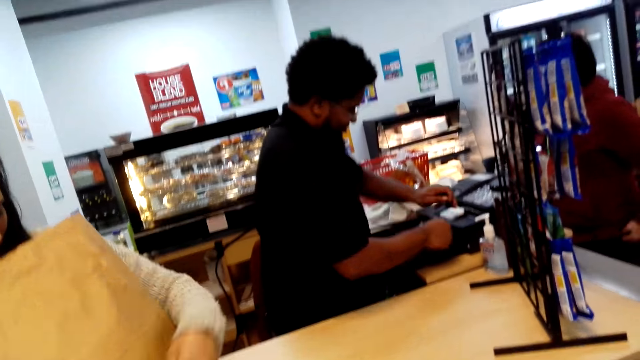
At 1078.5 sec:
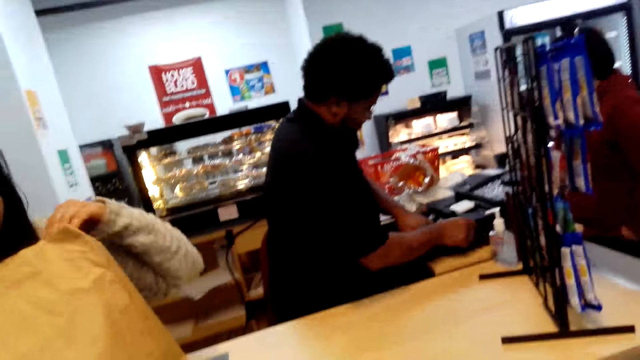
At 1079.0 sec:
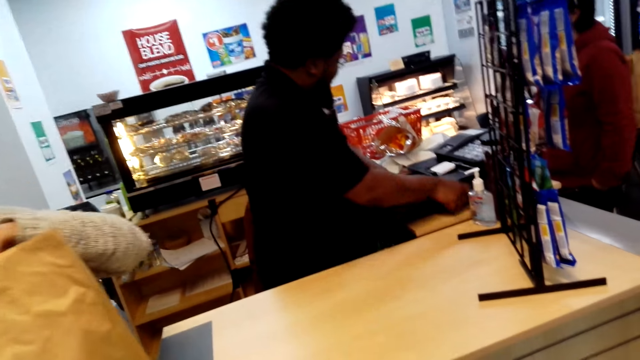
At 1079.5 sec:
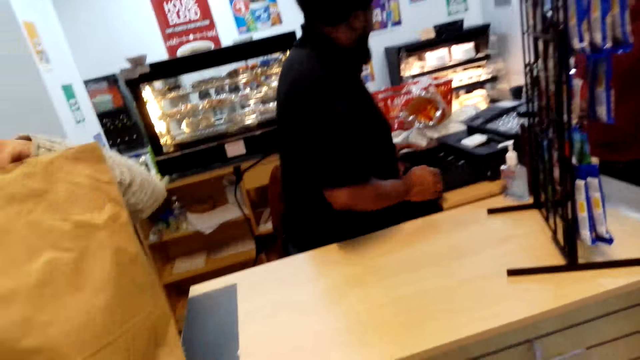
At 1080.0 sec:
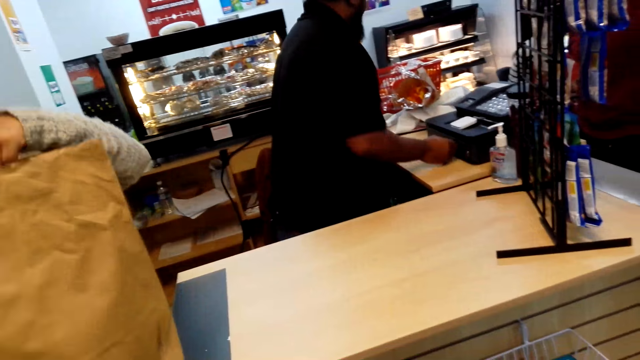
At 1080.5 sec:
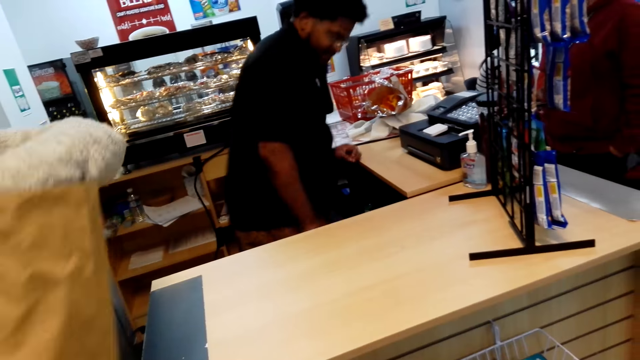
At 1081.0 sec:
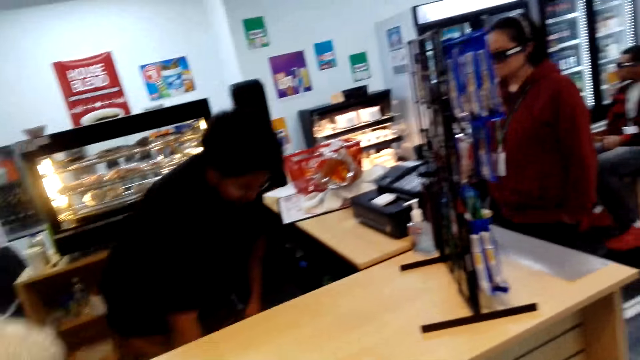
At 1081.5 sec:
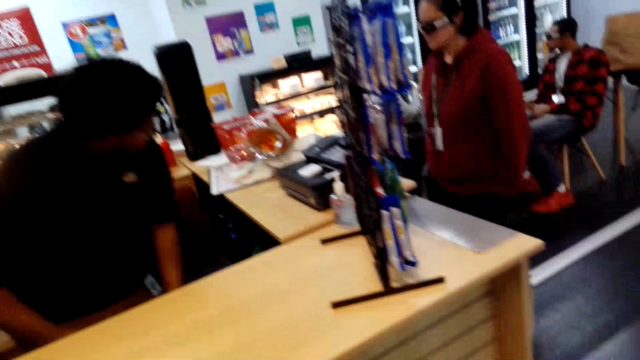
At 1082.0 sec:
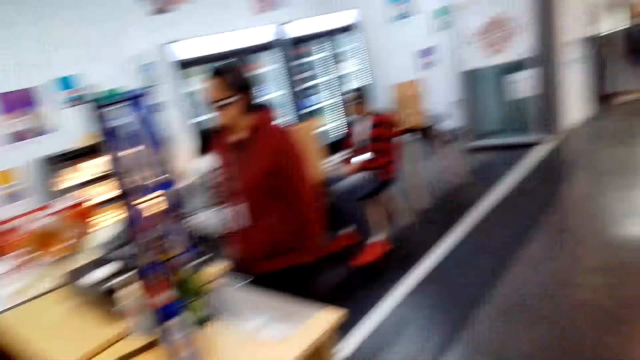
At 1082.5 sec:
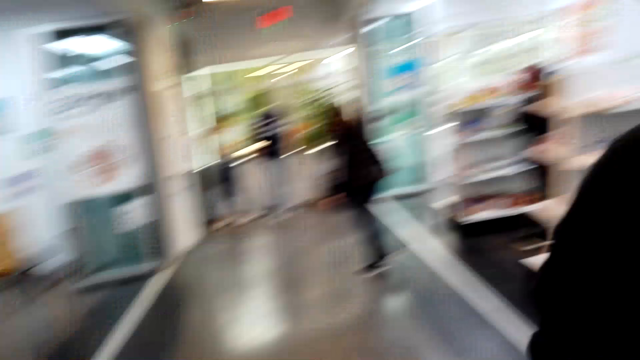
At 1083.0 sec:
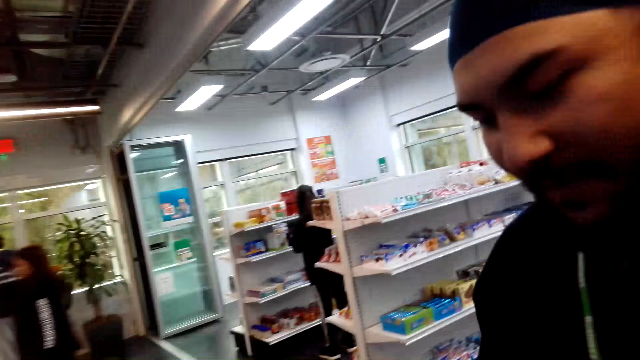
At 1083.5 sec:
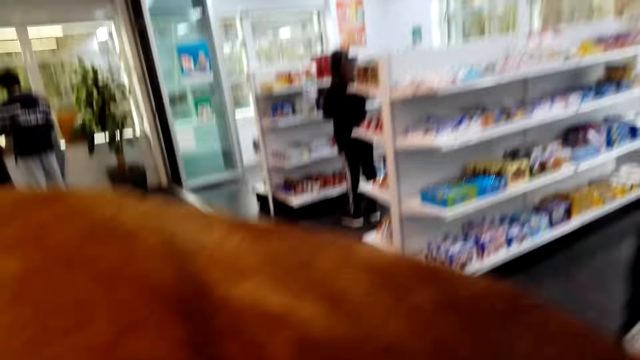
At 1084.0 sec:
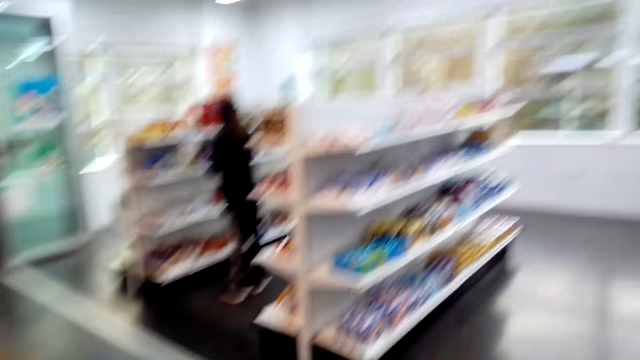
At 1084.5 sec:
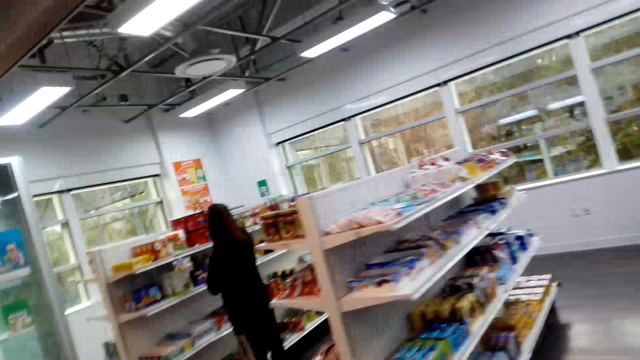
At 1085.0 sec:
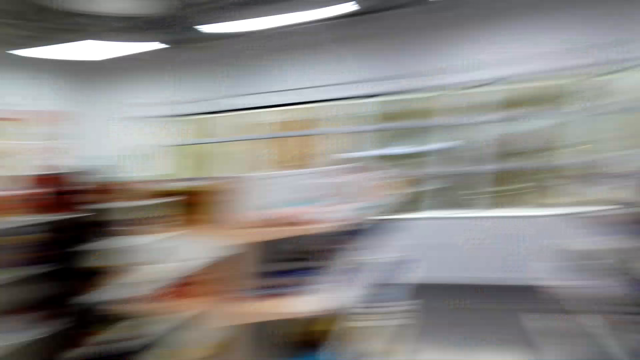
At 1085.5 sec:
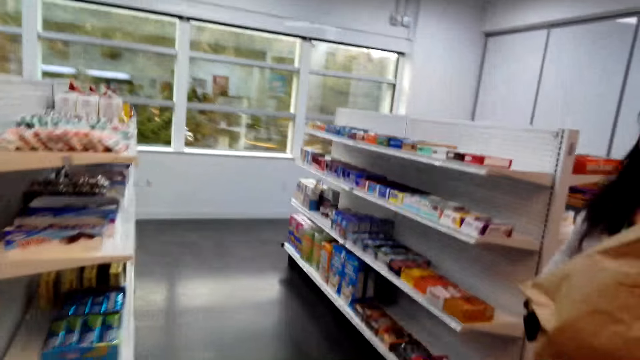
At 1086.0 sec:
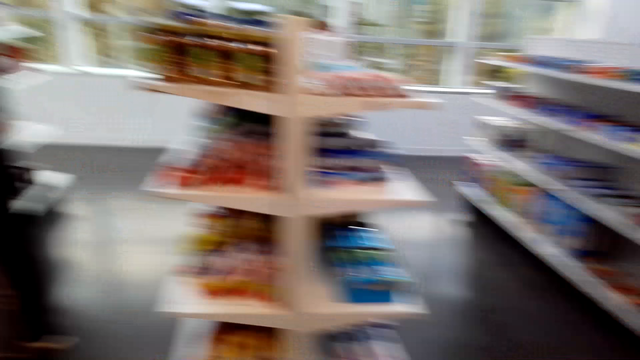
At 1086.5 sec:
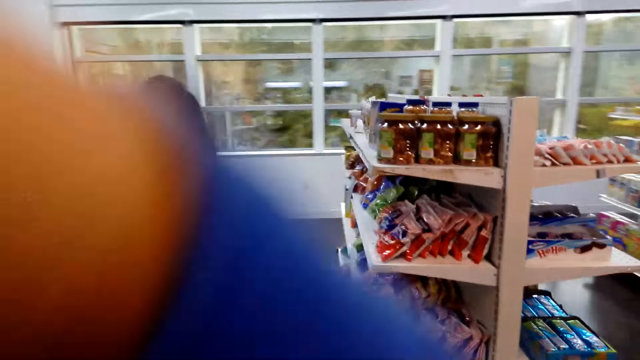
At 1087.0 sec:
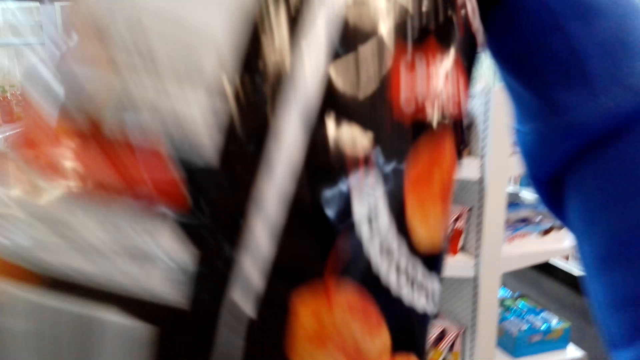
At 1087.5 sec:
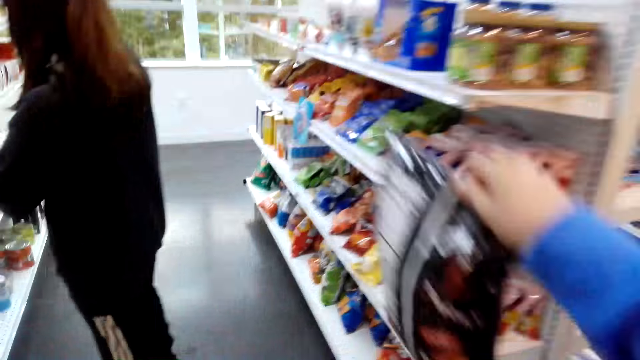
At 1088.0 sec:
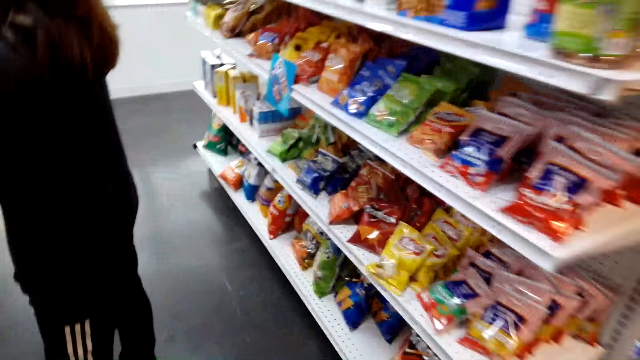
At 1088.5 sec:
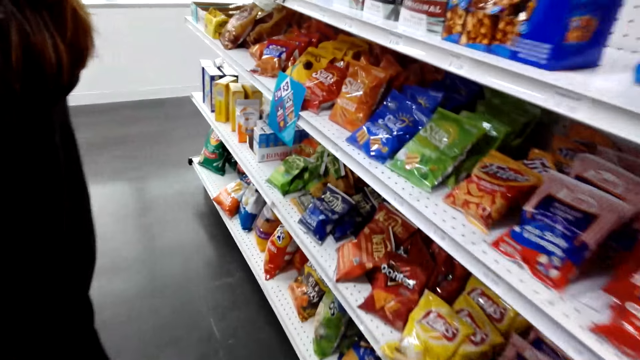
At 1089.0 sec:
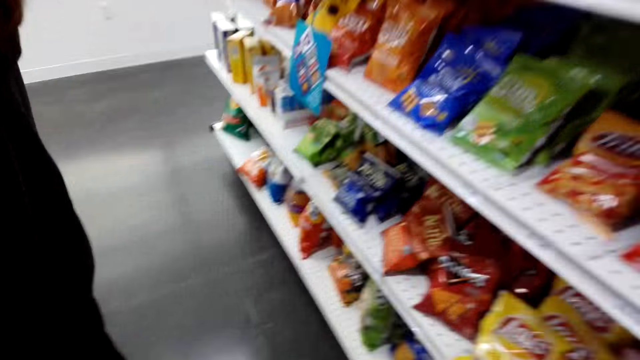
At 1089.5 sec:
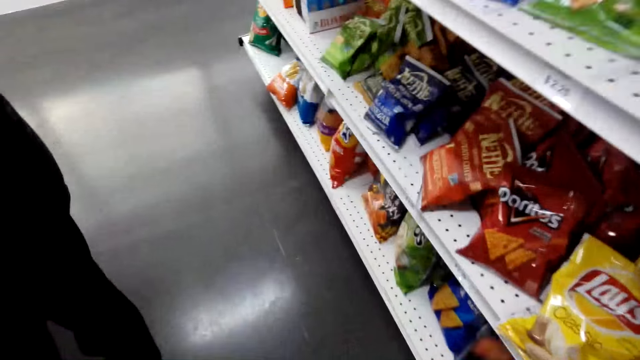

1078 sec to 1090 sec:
A man puts money in a billing machine, closes the billing machine, and bends. A woman converses with the camera wearer. The camera wearer turns right, looks around the supermarket, and walks forward. Another man converses with the camera wearer. The camera wearer converses with the other man. They look in the shopping bag, look right, and turn right. They lift up a pack of snacks. They walk forward.

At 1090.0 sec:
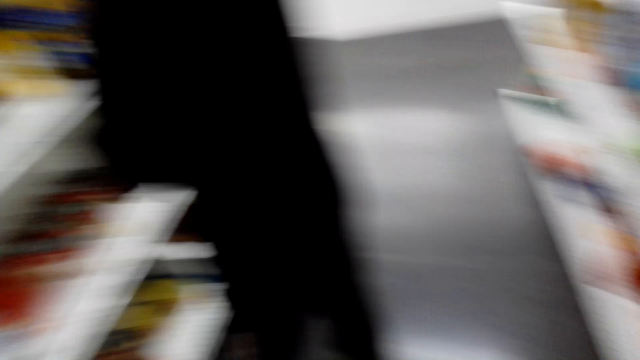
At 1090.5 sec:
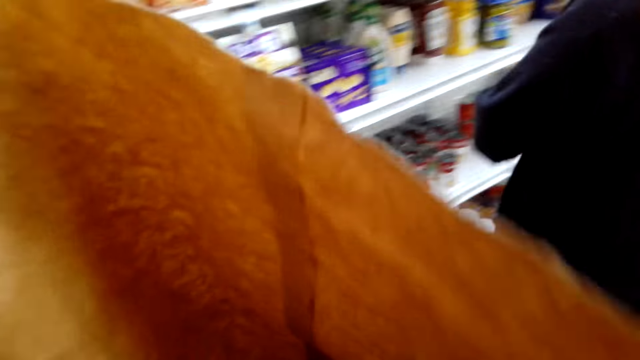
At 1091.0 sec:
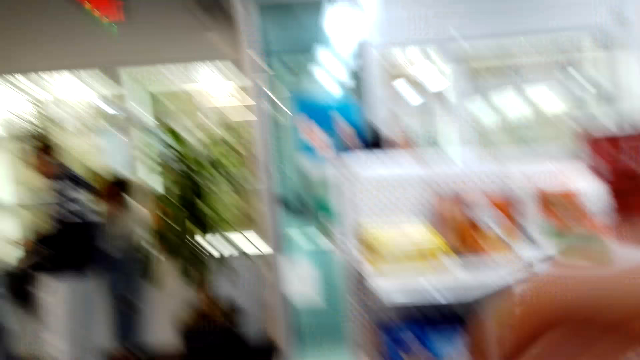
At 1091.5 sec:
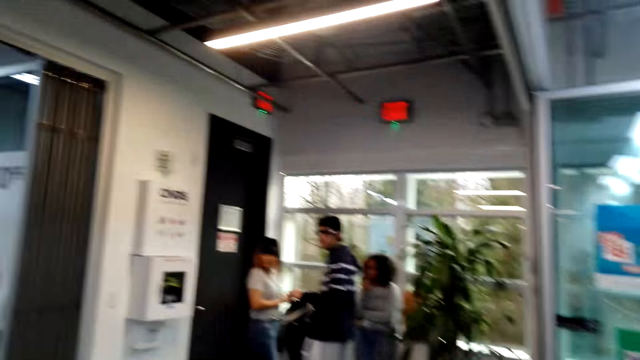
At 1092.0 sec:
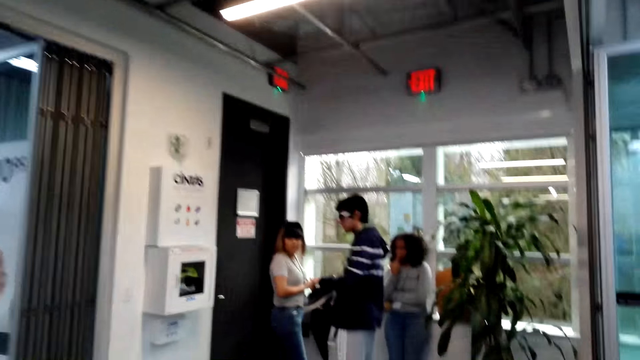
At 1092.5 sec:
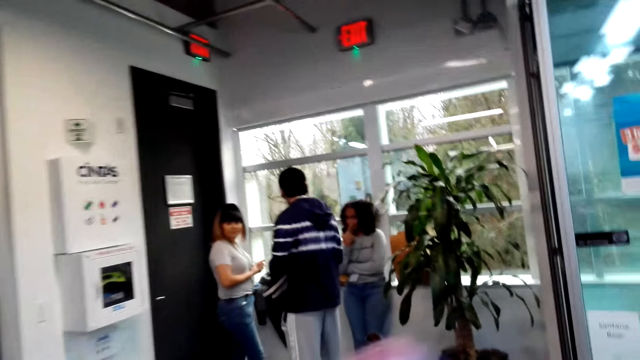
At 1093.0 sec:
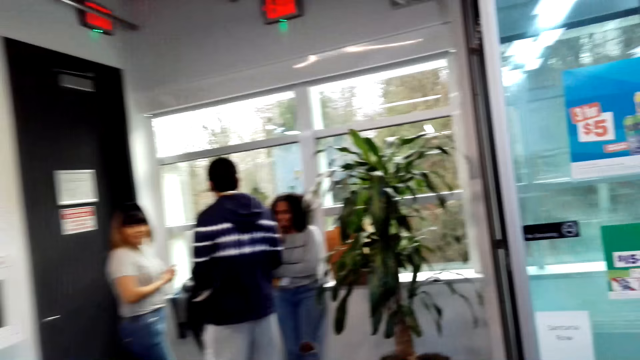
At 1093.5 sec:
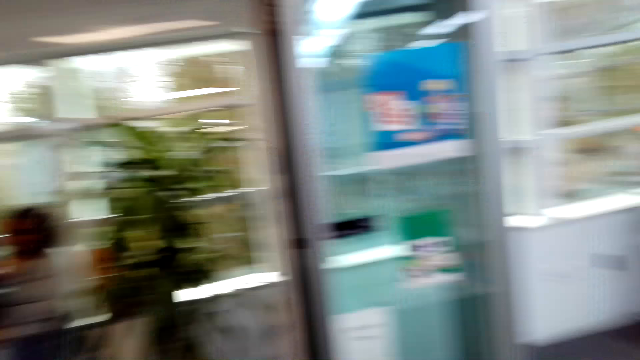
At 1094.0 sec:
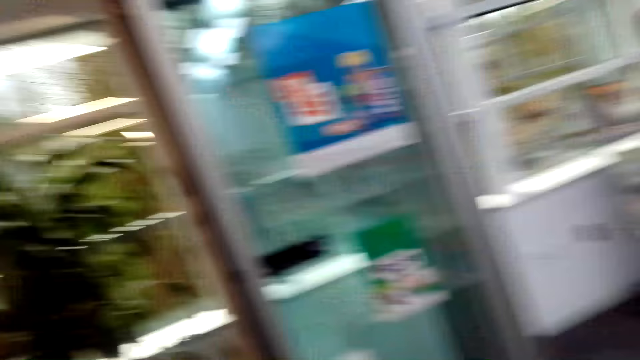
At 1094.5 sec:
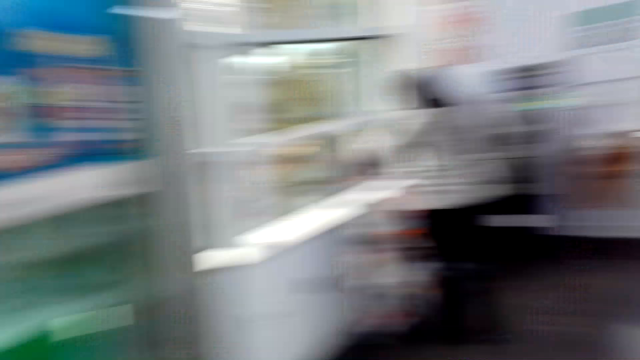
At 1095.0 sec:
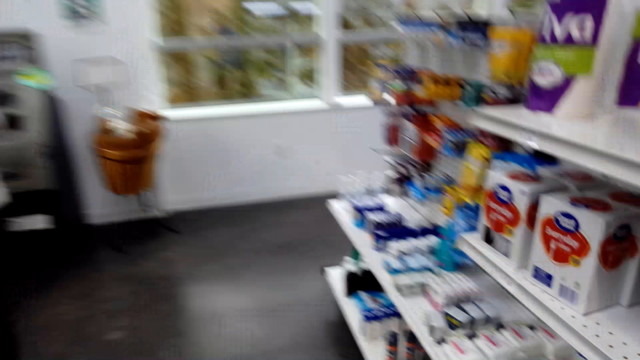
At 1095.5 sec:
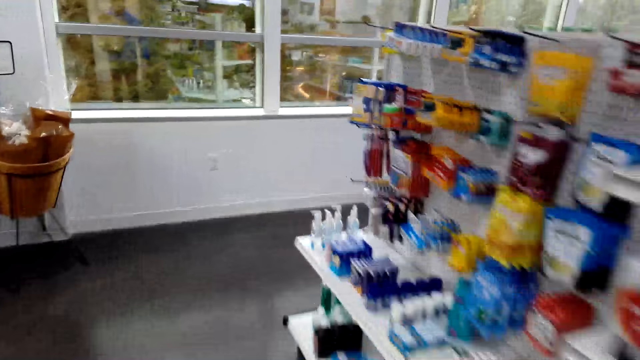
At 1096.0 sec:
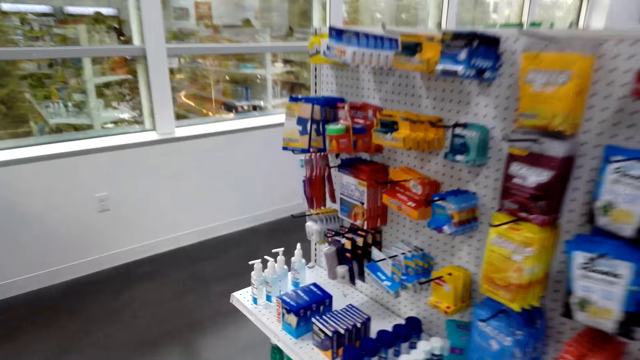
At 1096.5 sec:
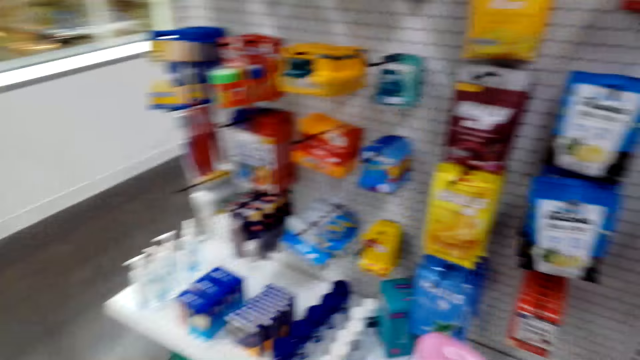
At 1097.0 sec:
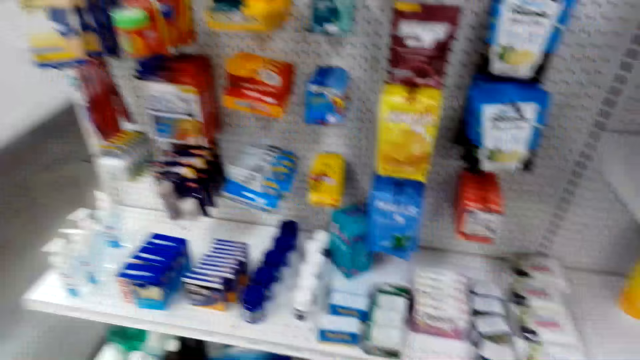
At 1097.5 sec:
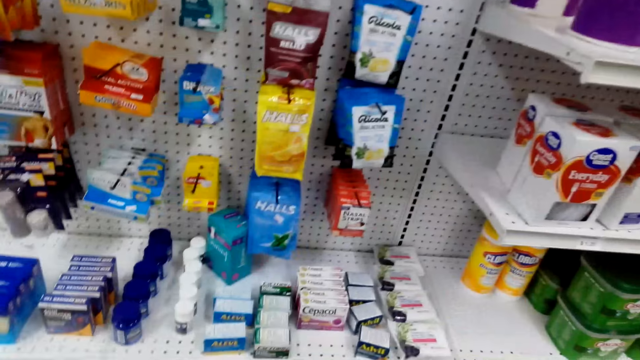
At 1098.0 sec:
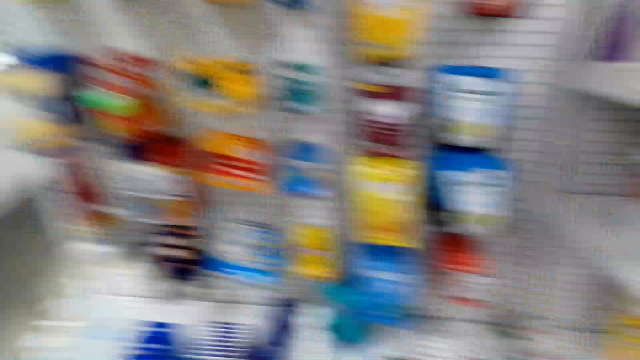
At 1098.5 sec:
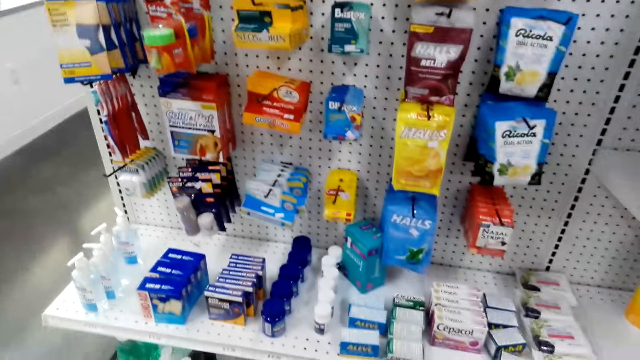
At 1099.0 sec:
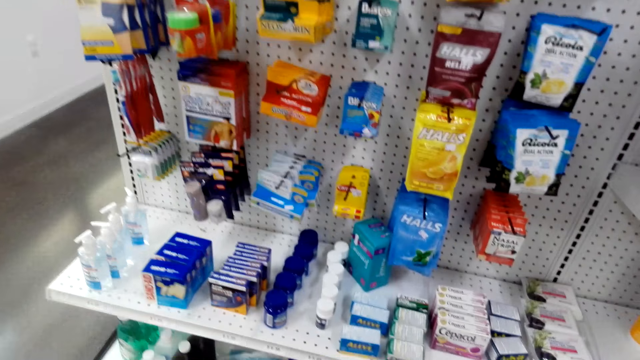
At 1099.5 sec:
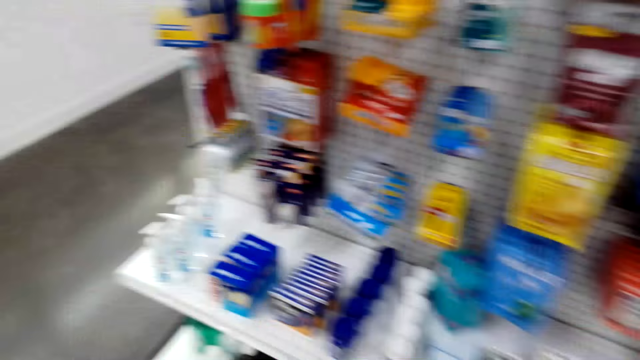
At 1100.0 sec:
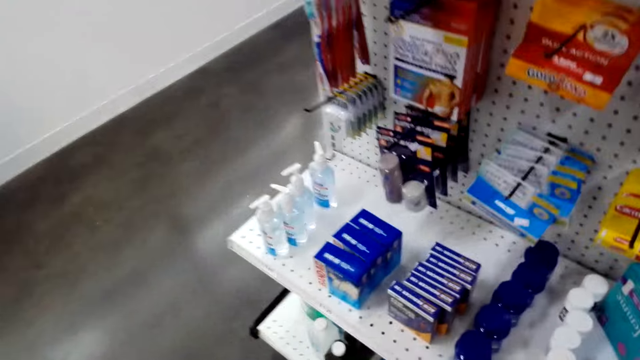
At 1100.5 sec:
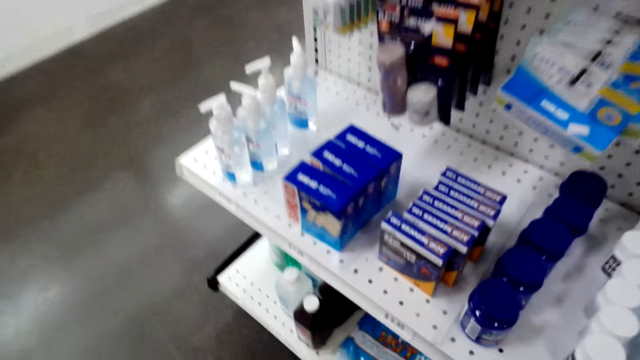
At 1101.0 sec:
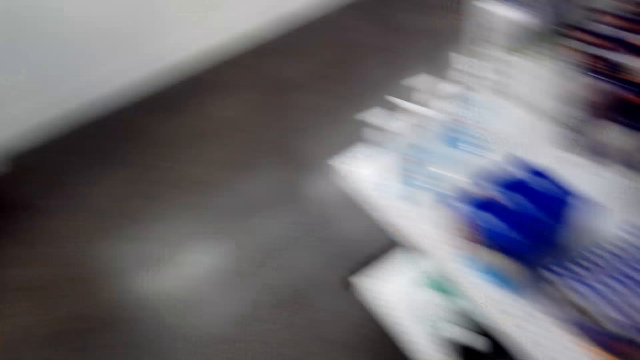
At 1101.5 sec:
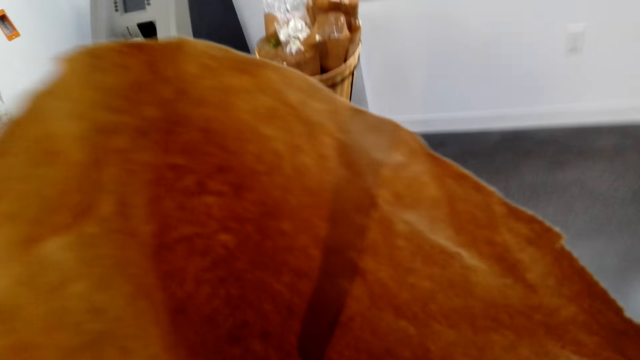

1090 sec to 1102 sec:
The camera wearer puts down a packet on a shelf. They look in the shopping bag and move the shopping bag. They turn left. They look around the supermarket. They walk forward. They turn right. They walk in the supermarket. They pick up something. They look around.
